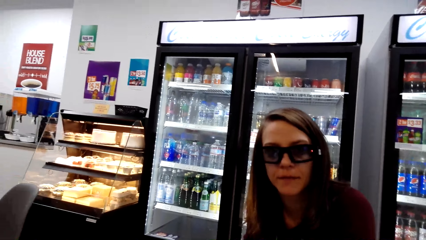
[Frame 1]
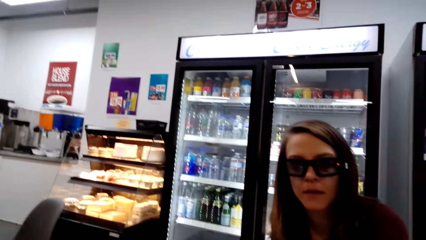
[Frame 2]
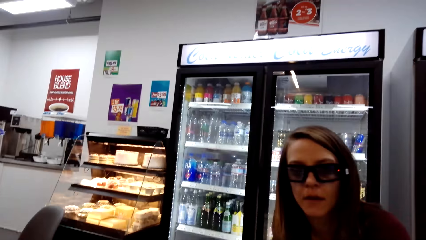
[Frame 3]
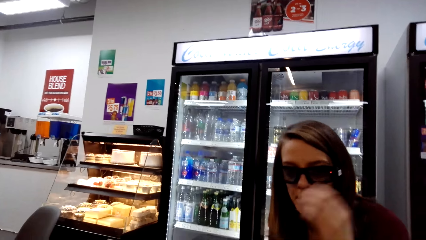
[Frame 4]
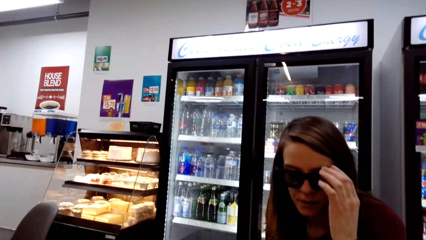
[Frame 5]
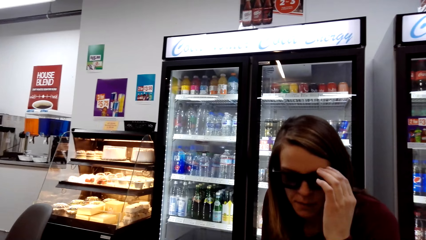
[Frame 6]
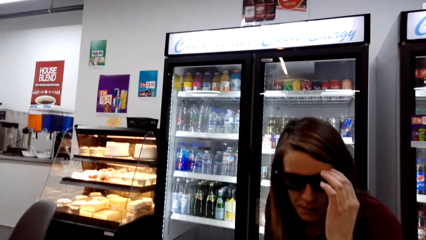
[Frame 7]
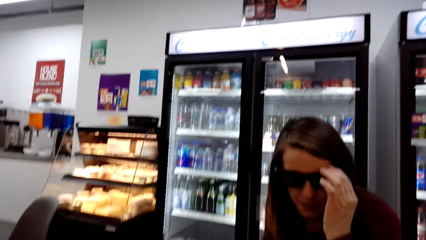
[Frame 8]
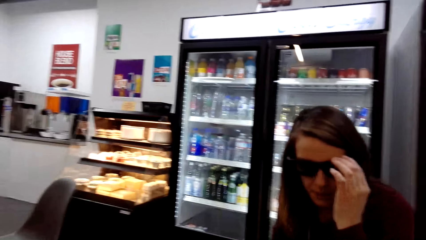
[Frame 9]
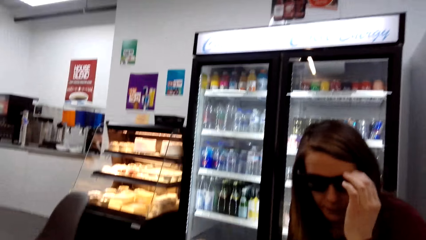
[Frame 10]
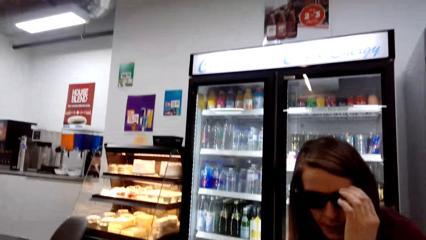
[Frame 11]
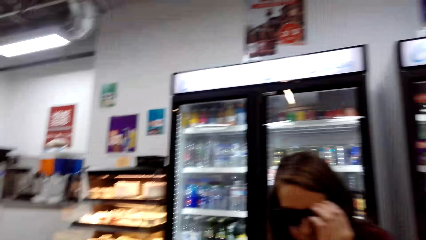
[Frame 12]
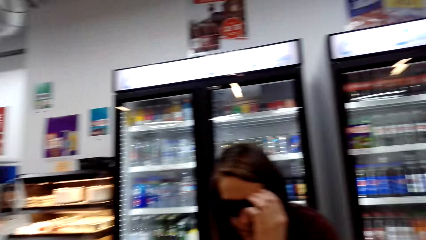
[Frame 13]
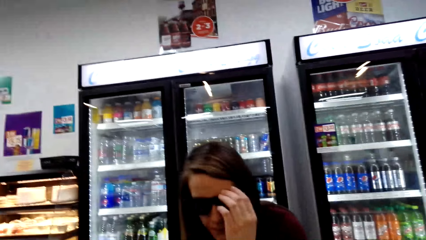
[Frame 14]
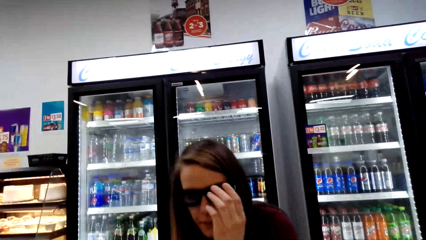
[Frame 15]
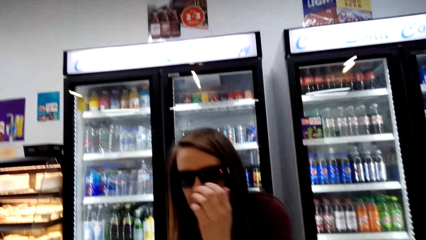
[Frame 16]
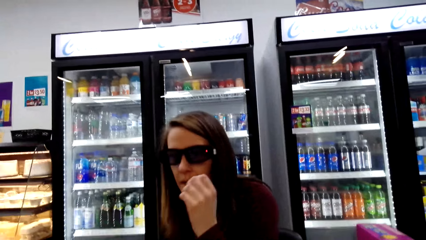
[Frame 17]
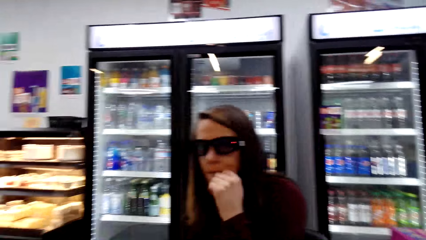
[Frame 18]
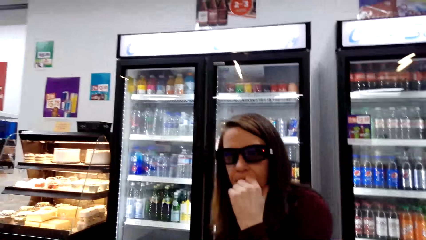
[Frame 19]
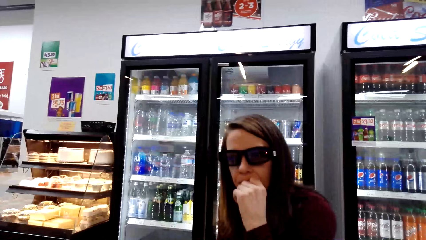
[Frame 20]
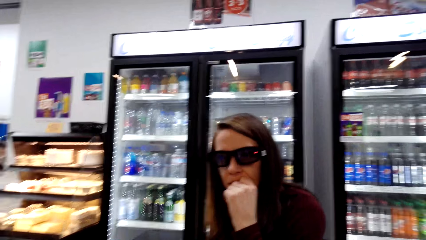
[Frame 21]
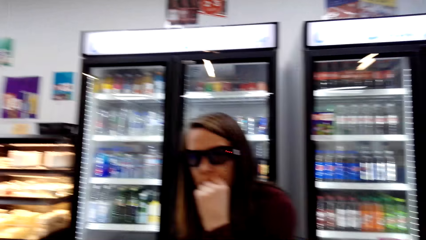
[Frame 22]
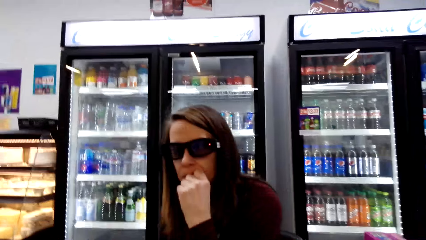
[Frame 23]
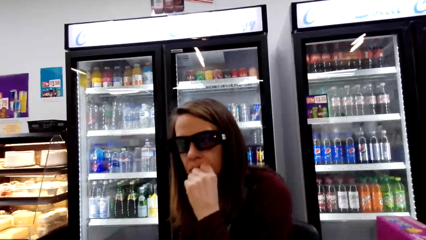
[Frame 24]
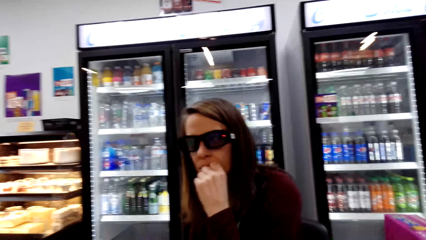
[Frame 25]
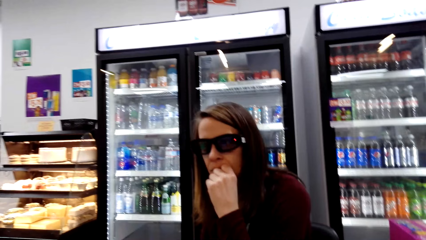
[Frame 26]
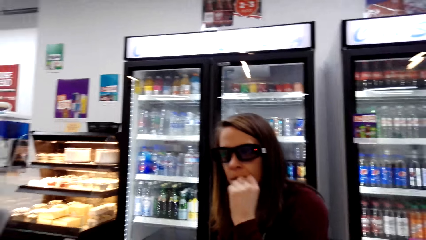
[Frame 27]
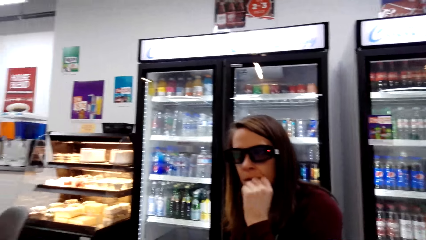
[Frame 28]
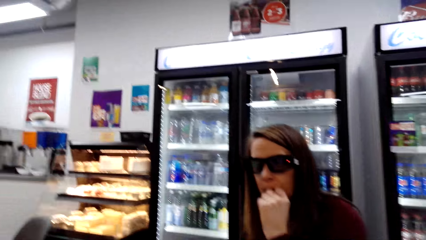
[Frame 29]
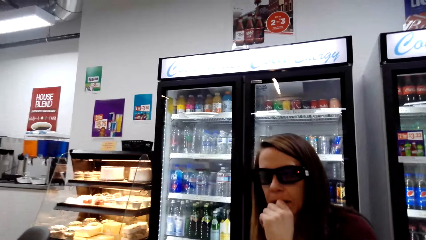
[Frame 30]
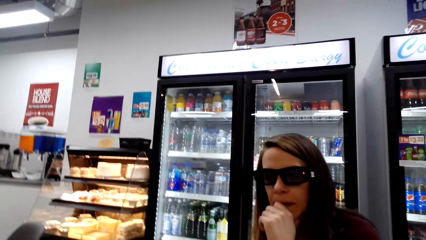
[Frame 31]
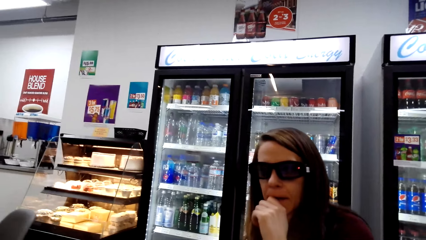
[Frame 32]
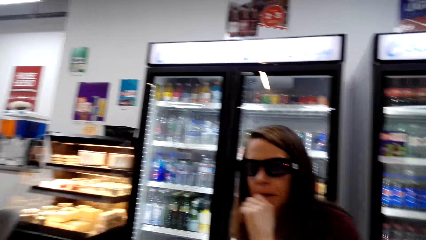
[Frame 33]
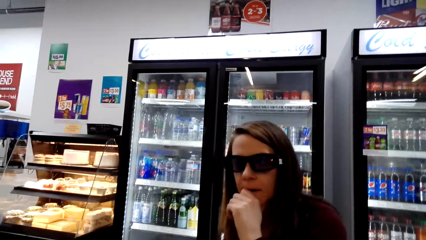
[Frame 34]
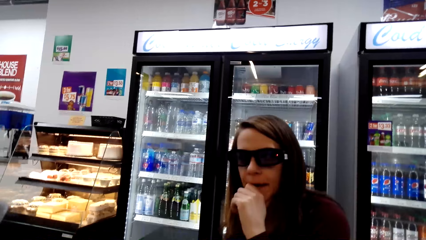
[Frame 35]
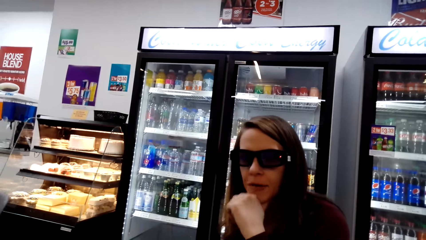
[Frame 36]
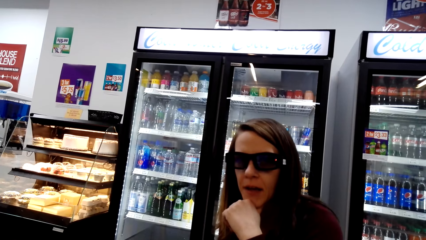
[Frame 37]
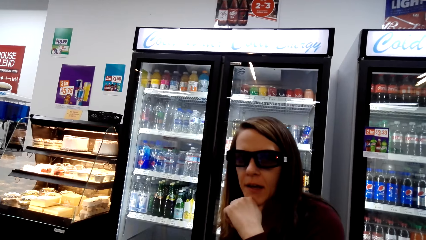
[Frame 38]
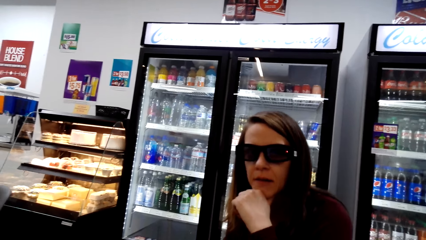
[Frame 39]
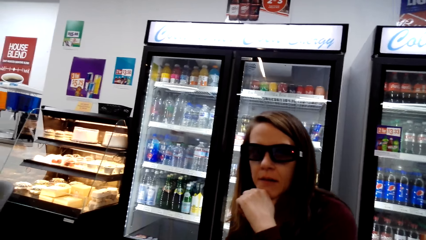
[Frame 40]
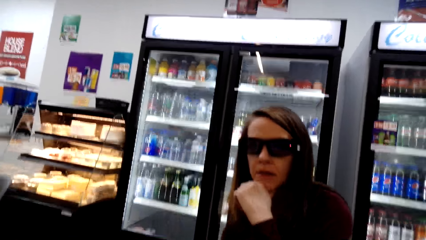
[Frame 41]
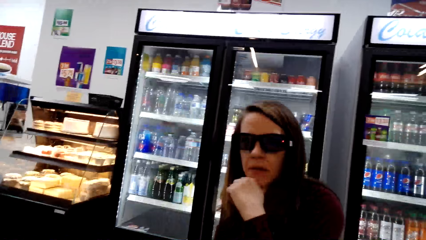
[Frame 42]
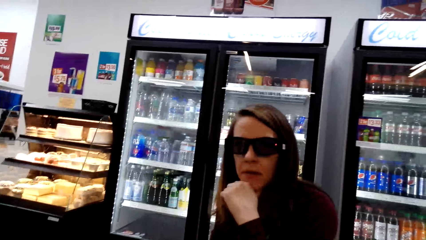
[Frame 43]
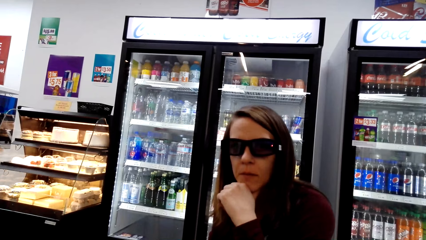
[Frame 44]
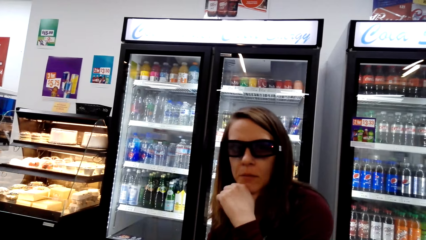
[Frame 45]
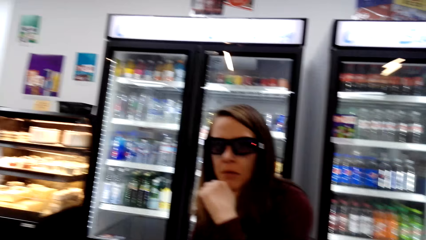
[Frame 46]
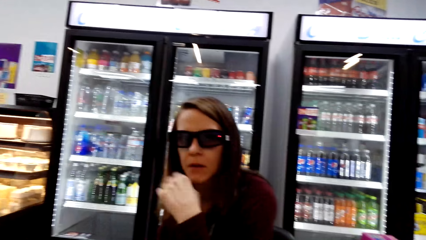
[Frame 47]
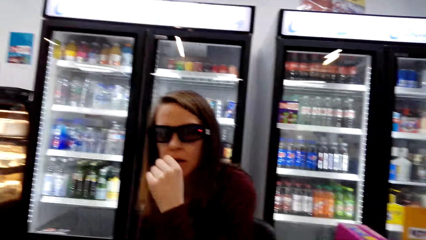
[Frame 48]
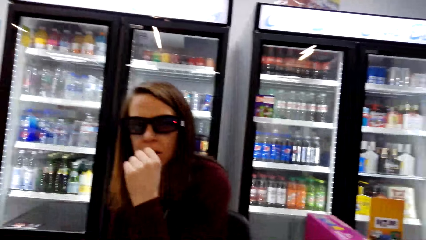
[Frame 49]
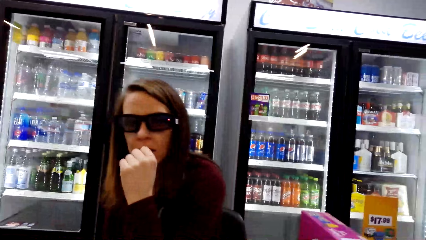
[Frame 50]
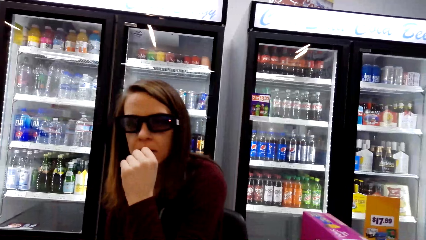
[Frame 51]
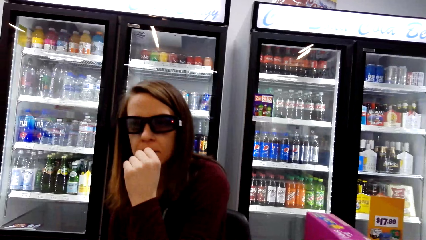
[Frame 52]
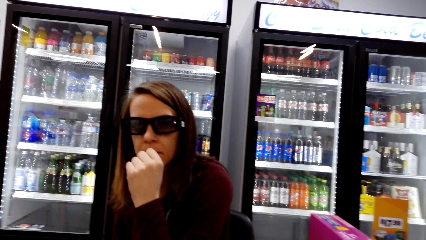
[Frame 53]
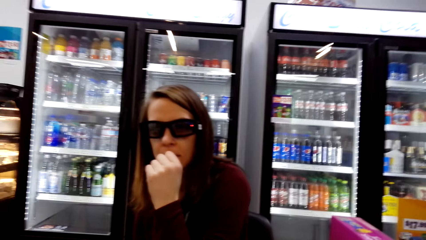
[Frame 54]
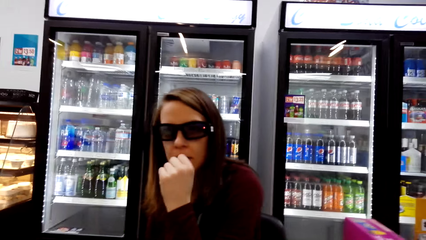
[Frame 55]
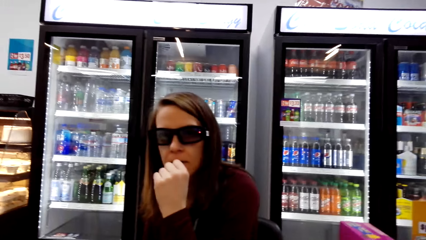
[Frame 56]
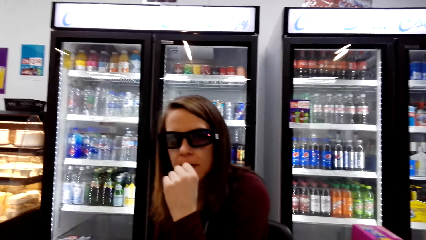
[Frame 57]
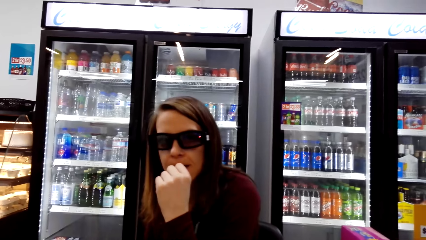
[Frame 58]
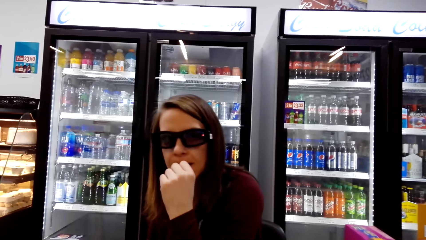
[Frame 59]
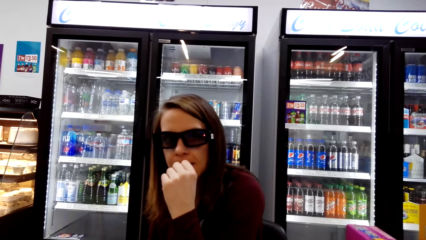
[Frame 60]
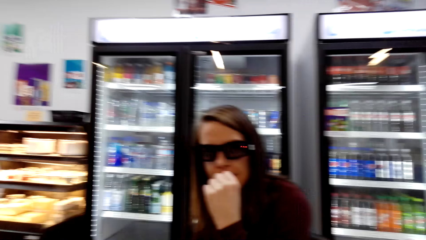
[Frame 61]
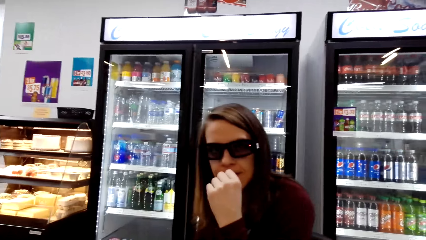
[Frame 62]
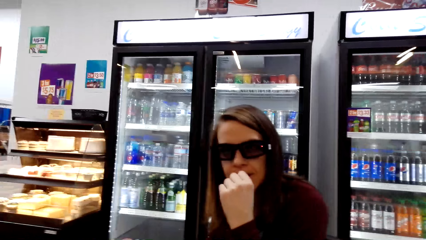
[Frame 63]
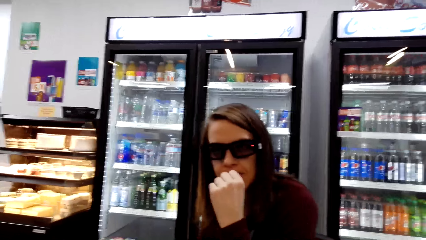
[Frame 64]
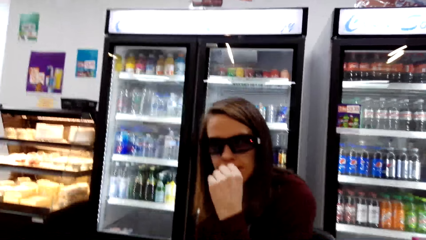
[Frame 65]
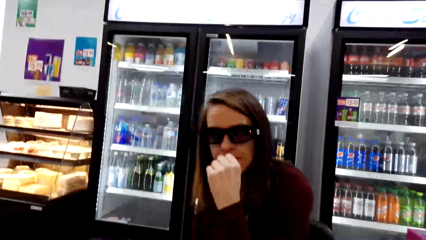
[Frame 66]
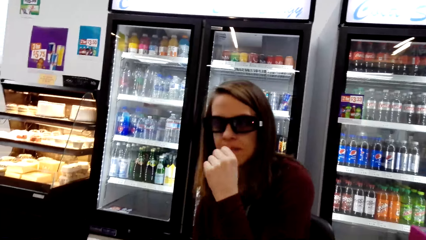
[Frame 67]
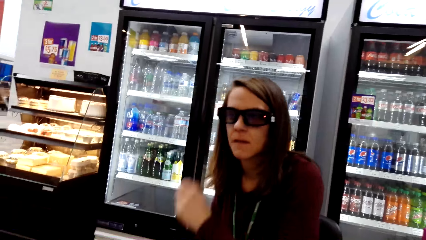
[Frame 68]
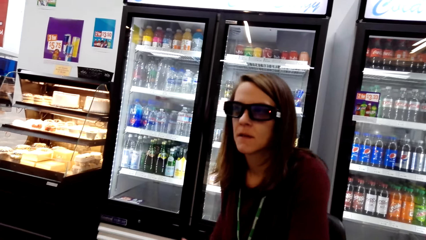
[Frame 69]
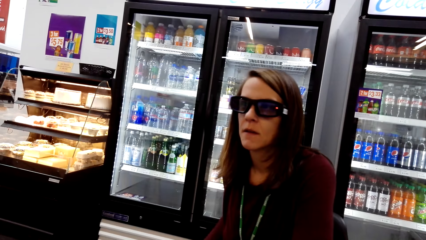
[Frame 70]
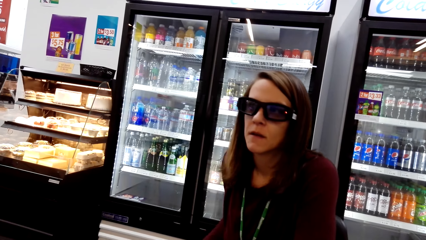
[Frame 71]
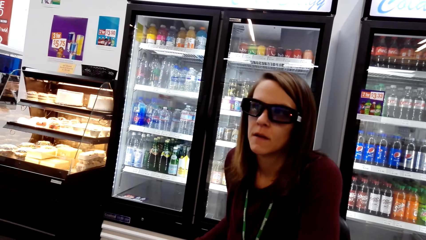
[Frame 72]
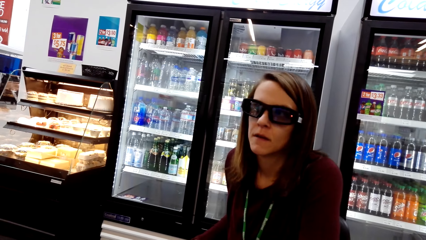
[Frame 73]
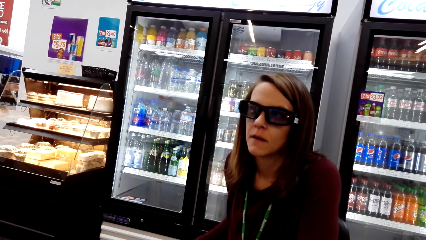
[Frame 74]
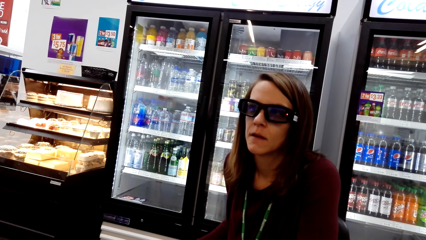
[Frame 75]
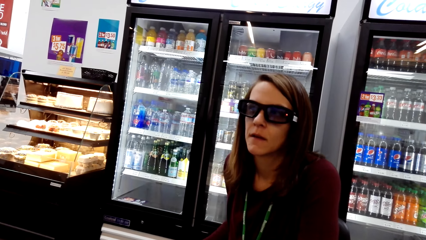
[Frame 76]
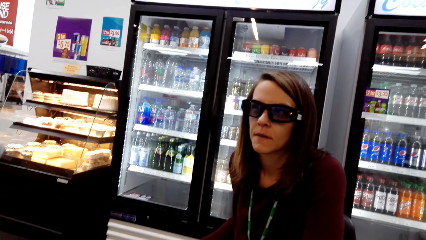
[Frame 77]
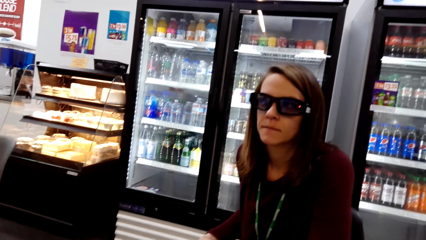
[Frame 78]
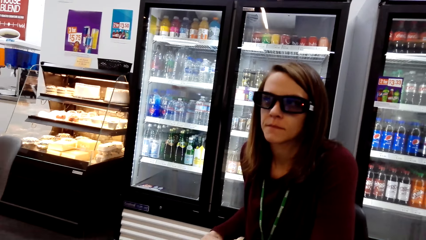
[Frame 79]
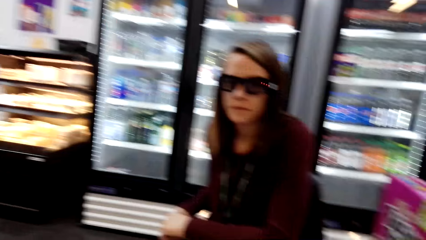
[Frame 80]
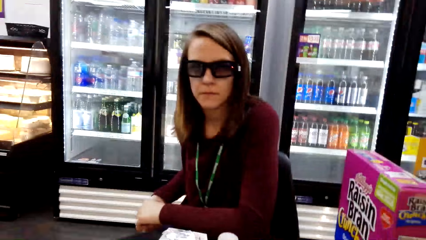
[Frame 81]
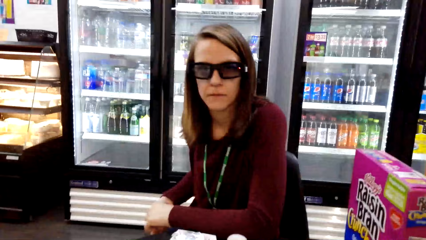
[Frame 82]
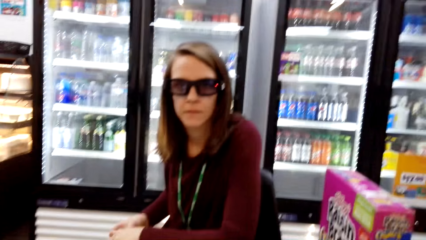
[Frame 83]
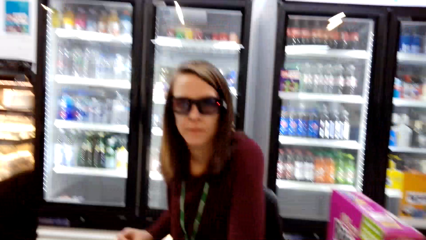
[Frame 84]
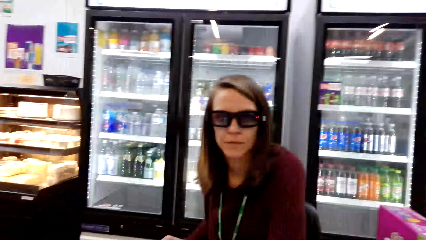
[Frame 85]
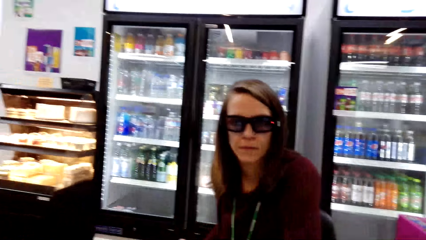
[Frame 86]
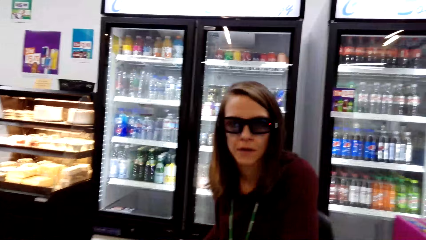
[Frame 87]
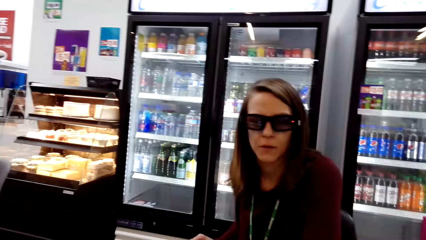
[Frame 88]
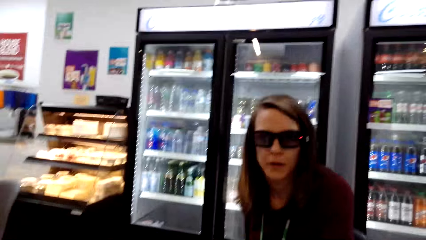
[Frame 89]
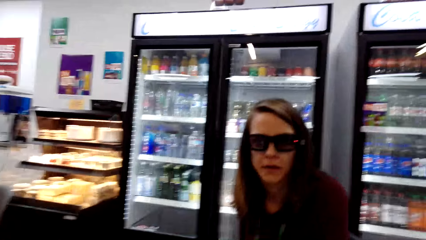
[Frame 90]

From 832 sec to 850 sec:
A woman holds her glasses. The woman touches her glasses. The camera wearer converses with the woman.
